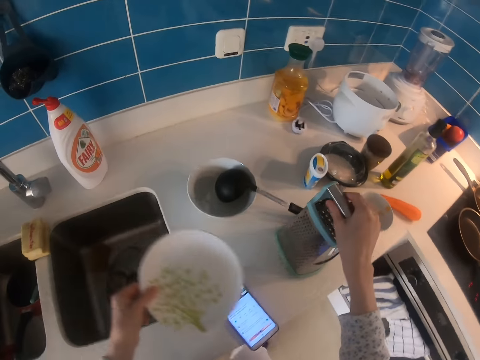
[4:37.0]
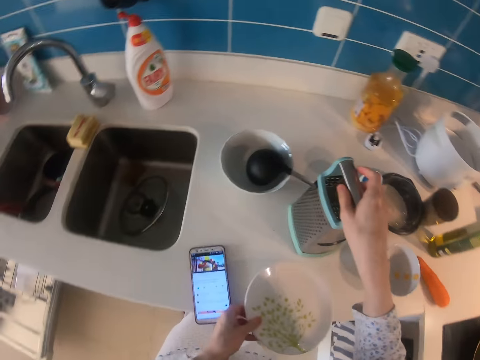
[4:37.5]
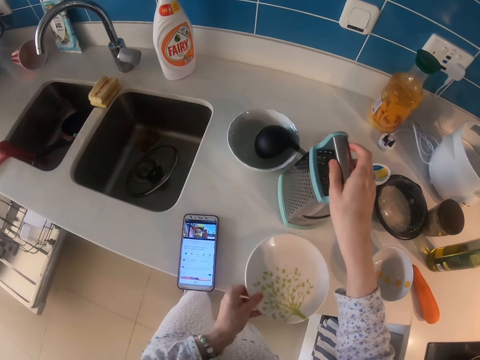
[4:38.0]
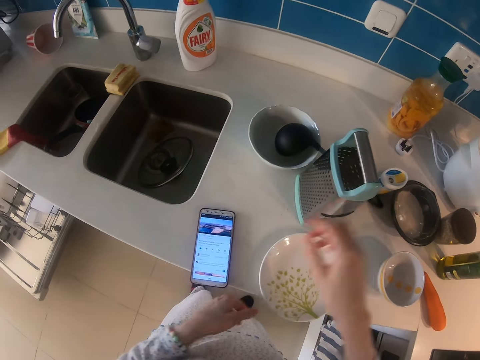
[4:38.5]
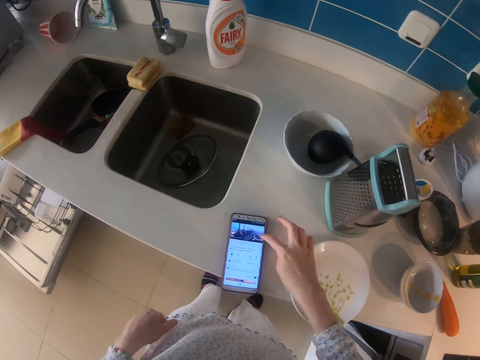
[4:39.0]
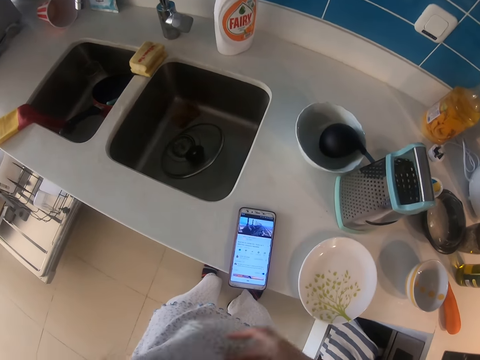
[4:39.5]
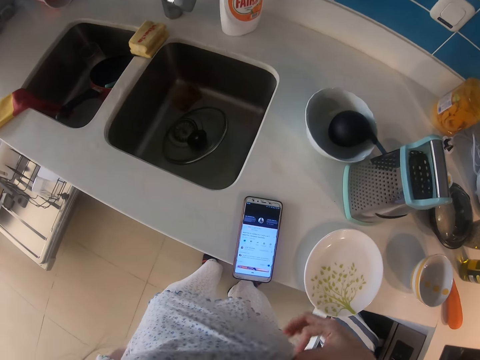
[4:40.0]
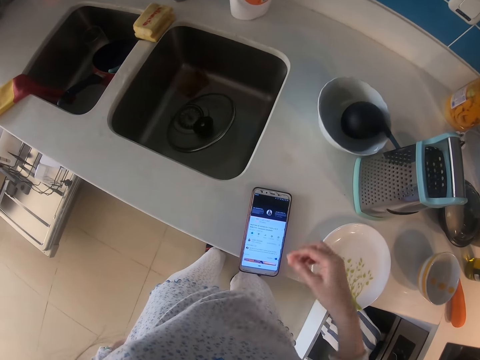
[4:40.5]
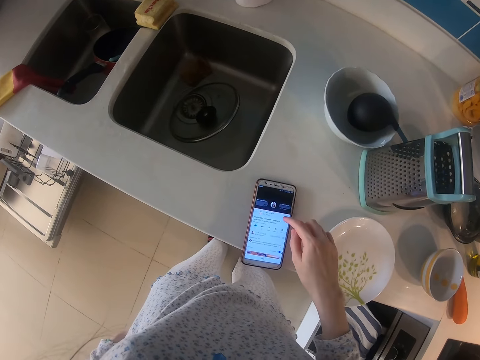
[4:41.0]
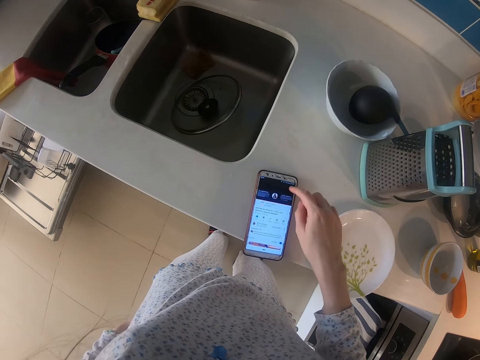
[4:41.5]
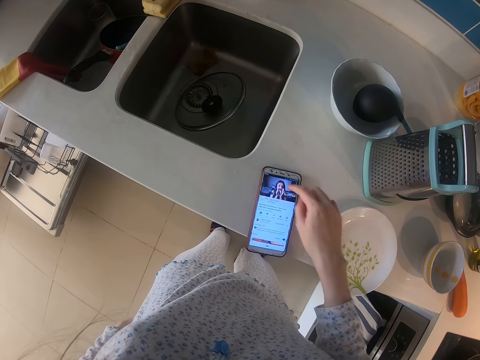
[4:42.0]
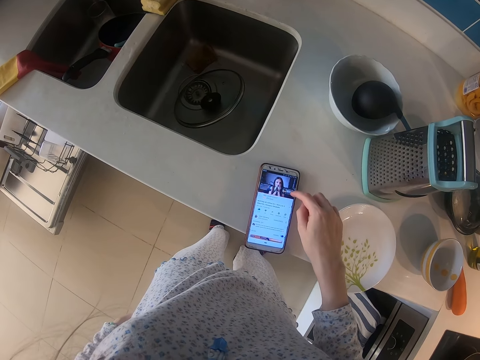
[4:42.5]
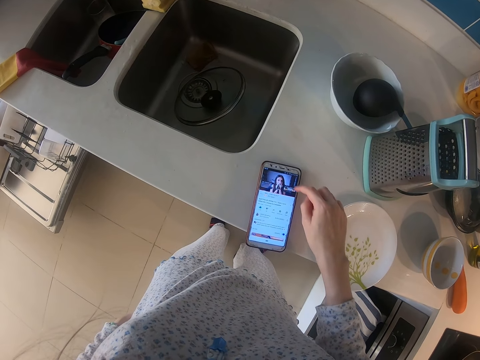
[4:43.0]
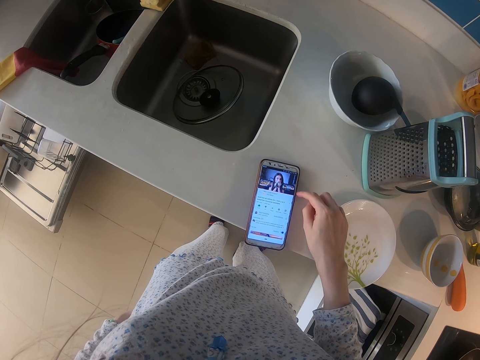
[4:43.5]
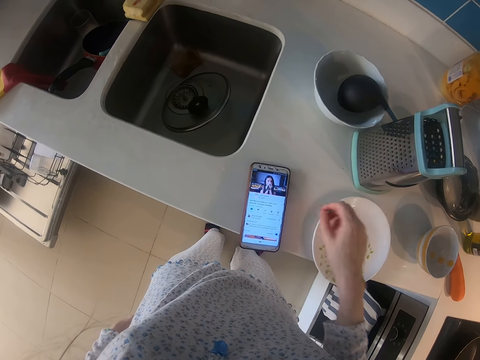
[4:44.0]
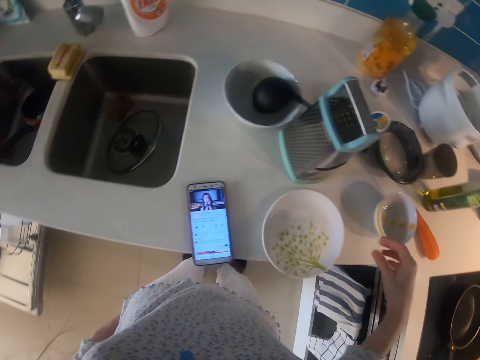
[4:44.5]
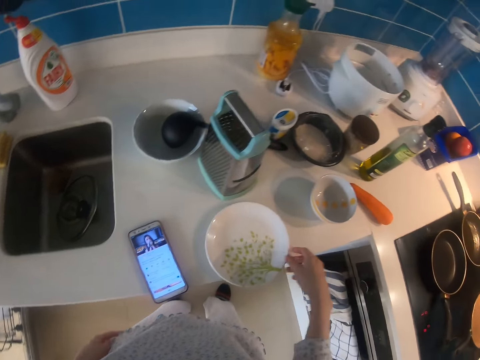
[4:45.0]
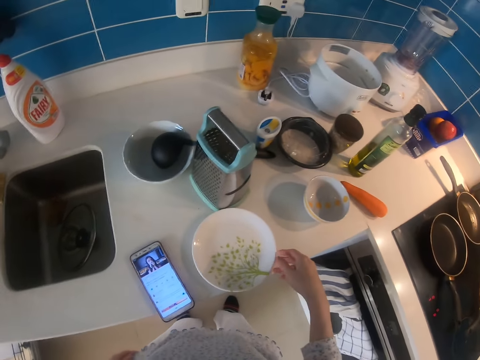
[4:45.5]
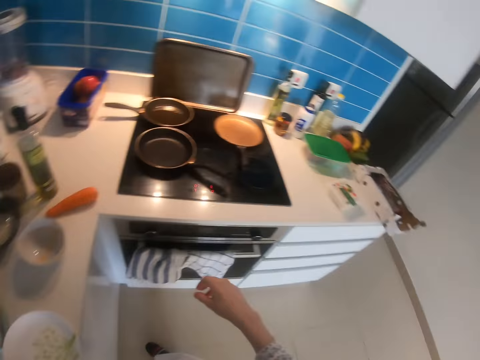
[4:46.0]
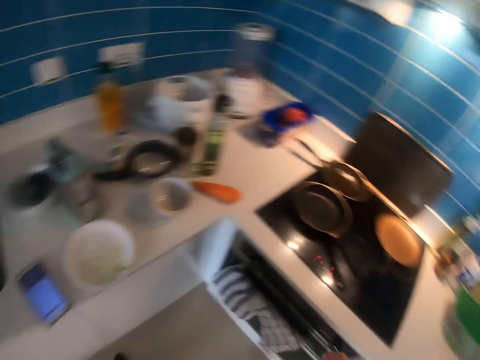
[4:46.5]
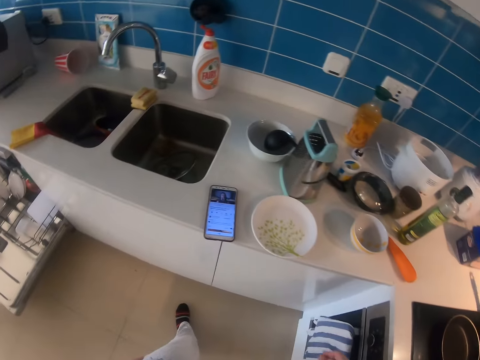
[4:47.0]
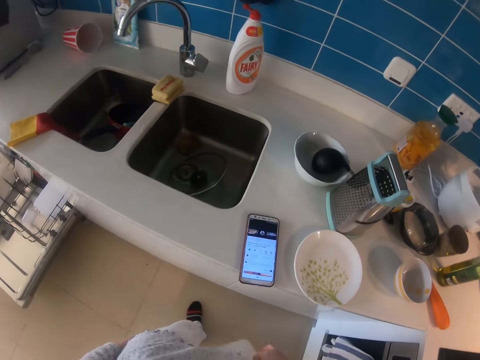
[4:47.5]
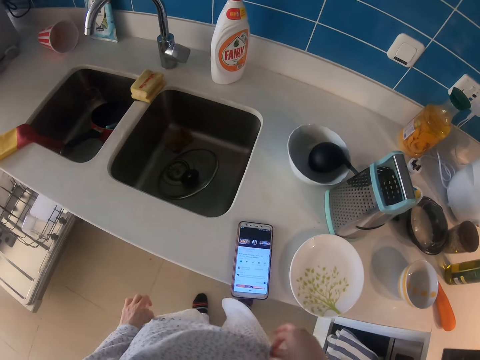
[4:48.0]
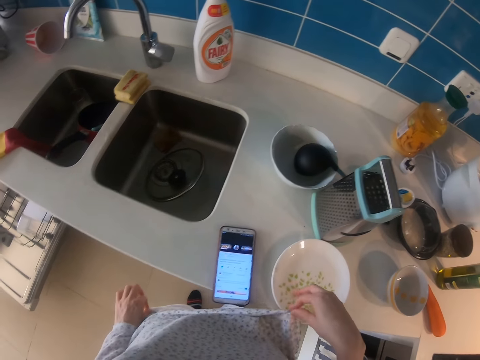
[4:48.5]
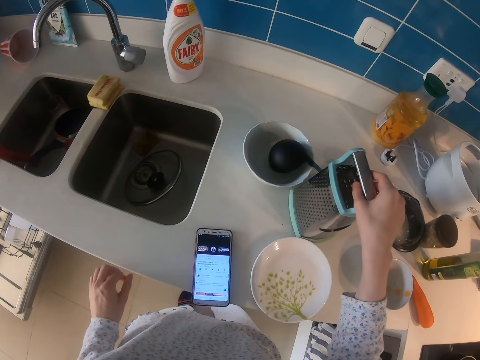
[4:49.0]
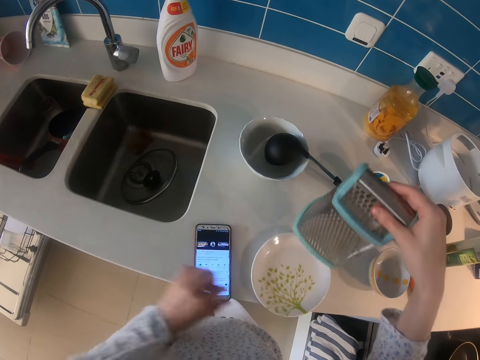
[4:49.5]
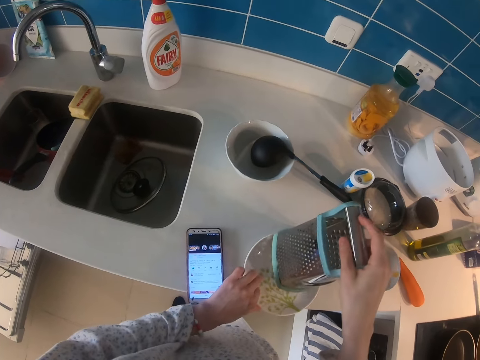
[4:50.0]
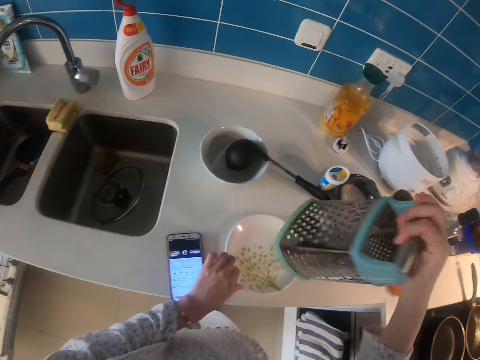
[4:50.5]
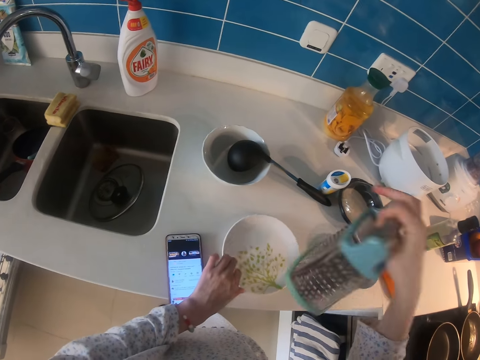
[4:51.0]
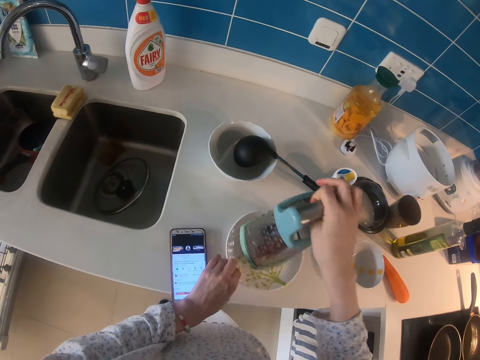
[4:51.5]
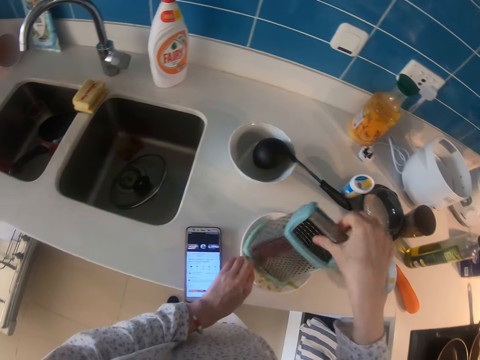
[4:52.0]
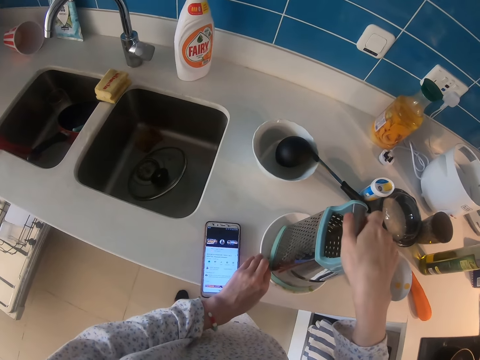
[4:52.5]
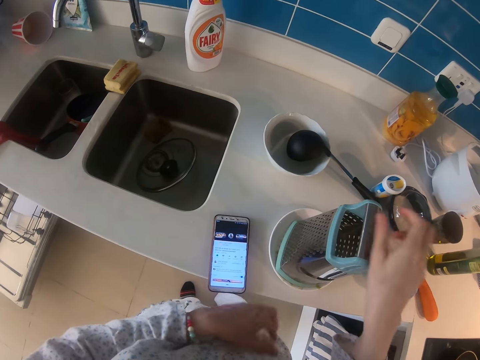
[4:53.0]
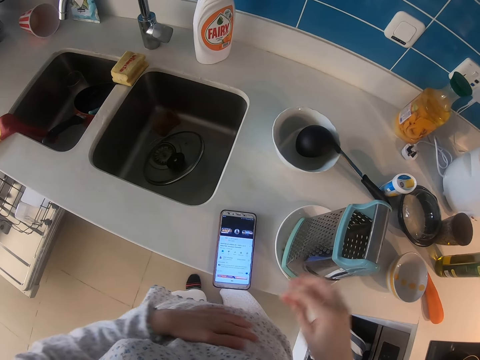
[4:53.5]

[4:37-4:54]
The camera wearer puts the plate or saucer on the counter. She pushes the grater. She dials her phone. She clicks on the phone. She moves the plate. She looks around. She touches the blouse with her fingertips. She lifts the grater. She places the grater on the saucer. She lifts the grater. She looks at the grater. She puts it down on the saucer. She tilts the grater.

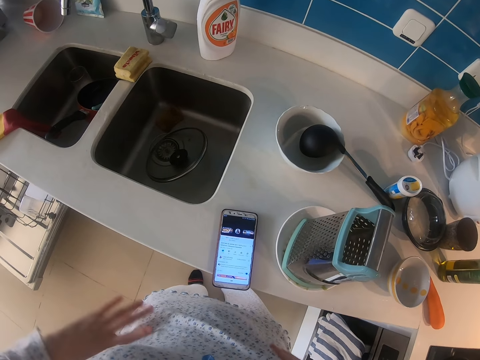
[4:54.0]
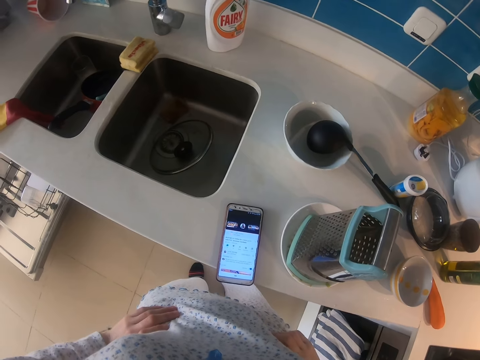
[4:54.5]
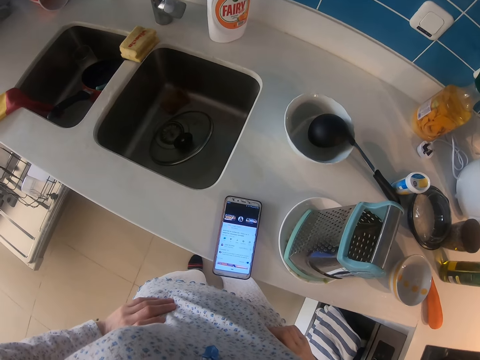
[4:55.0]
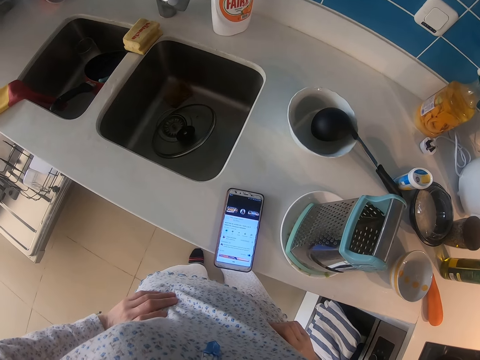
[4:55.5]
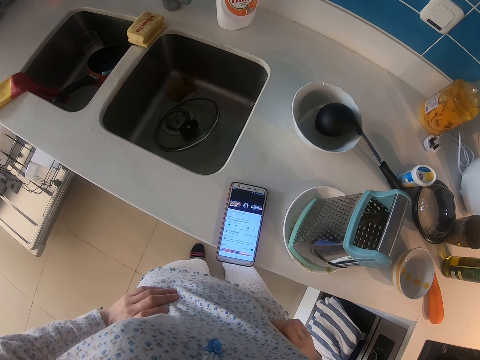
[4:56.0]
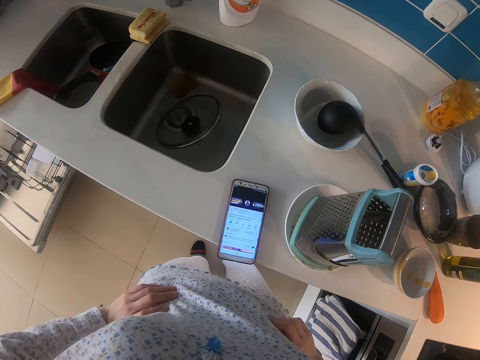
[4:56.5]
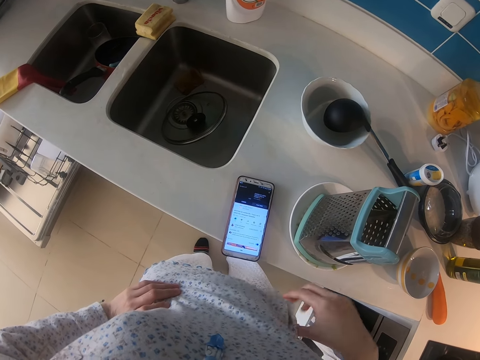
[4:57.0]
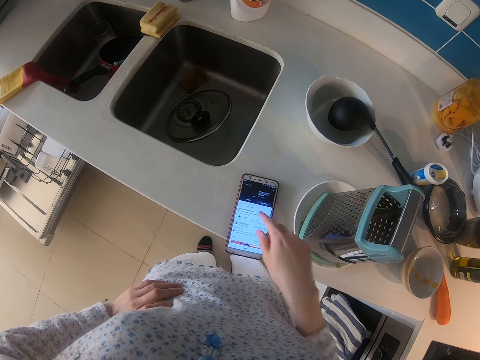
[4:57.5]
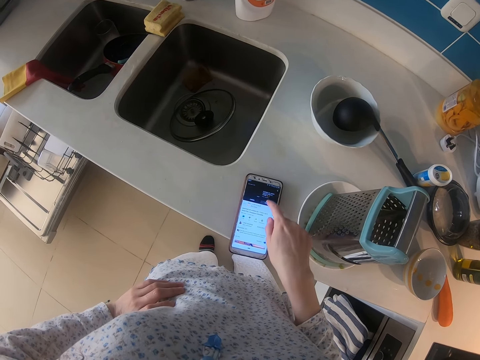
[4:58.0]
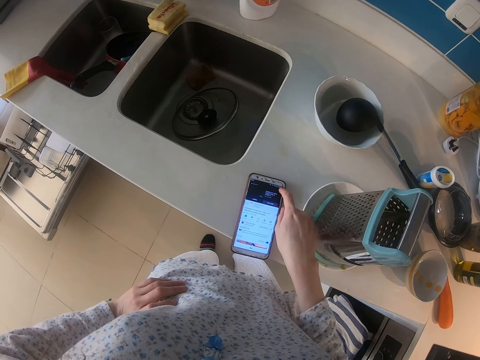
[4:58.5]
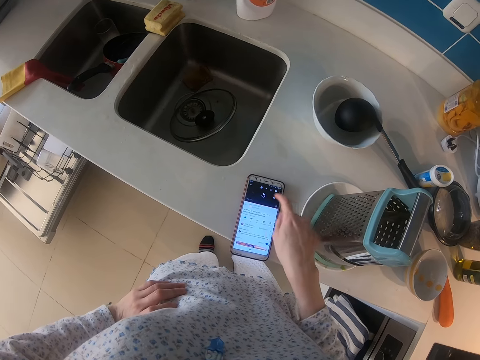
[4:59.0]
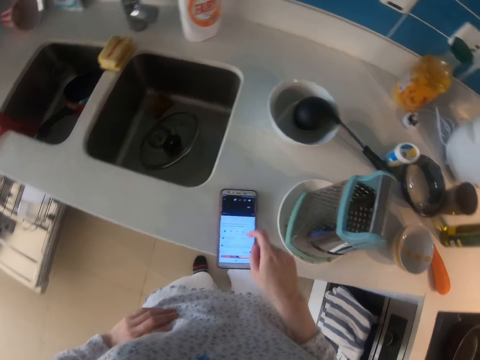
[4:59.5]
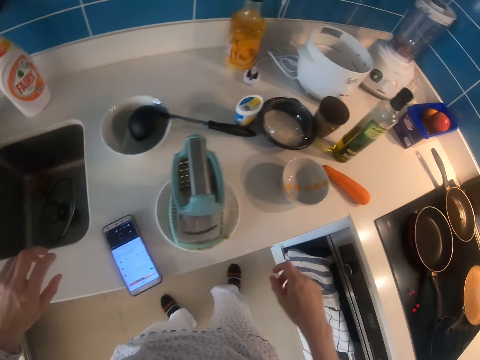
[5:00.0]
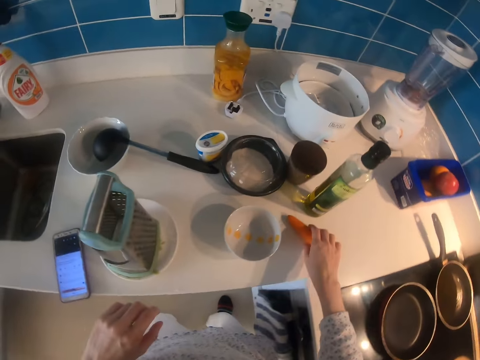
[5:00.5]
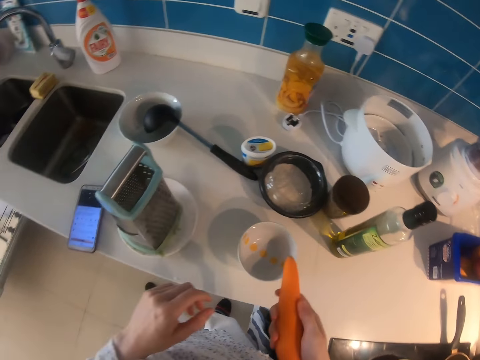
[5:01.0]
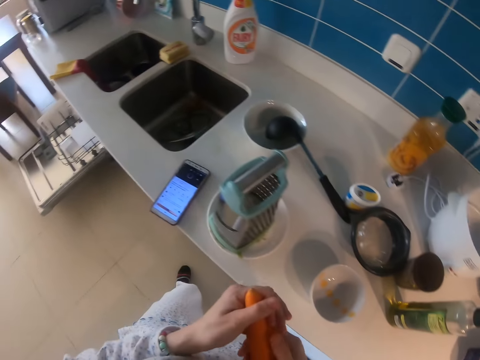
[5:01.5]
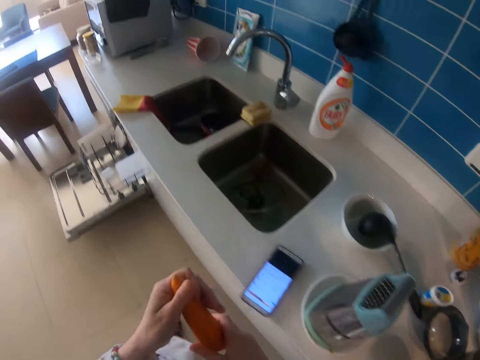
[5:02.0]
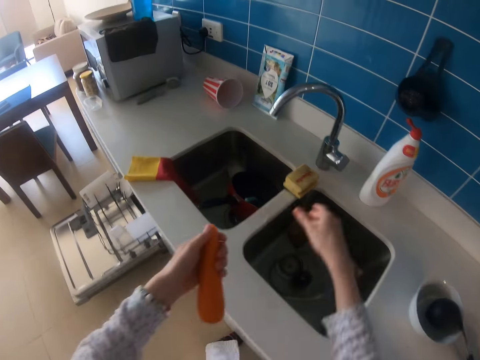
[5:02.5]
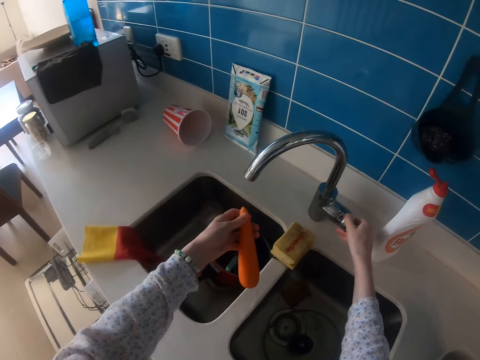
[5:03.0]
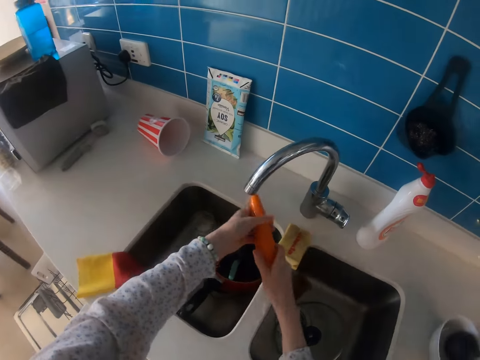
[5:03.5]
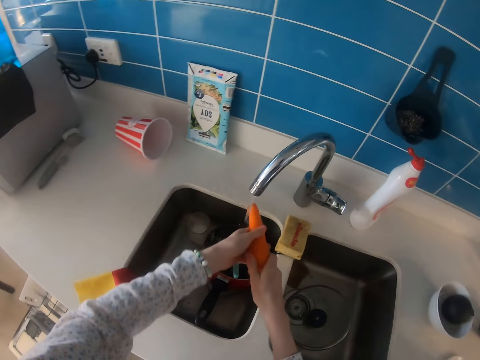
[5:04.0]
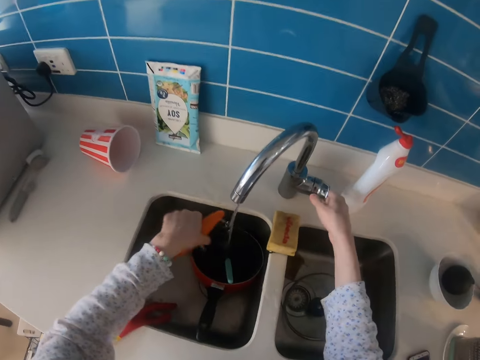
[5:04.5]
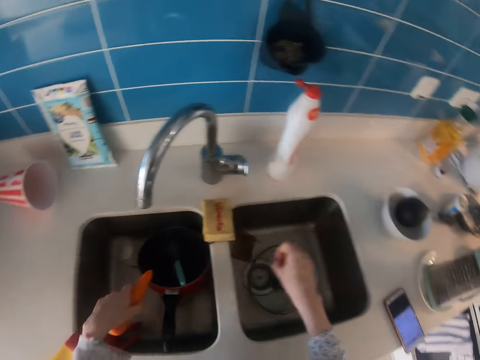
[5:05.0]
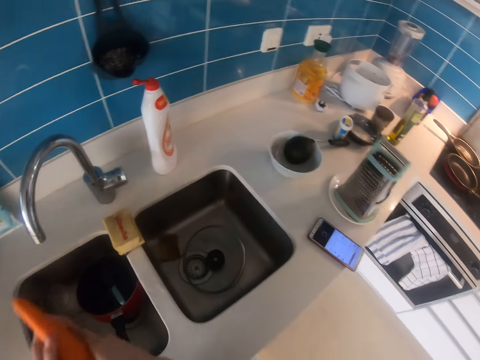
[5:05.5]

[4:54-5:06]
The camera wearer puts her hands on her waist. She uses her phone. She picks up a carrot. She walks. She opens the tap. She washes the carrot. She closes the tap.
